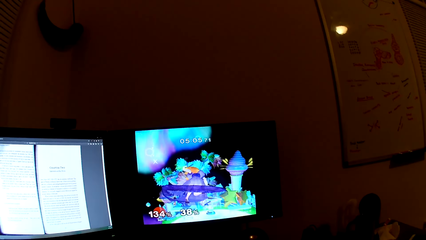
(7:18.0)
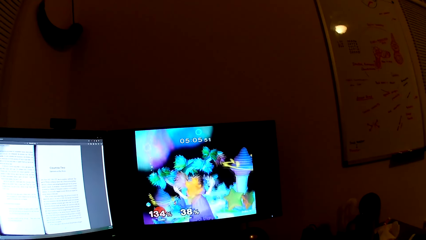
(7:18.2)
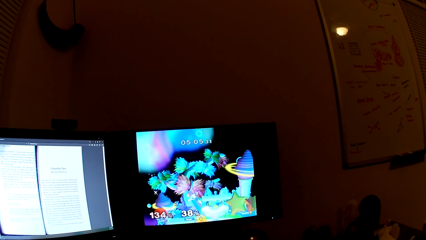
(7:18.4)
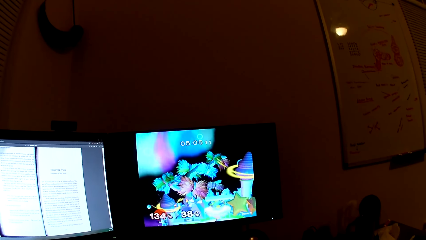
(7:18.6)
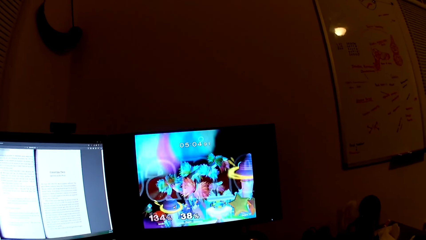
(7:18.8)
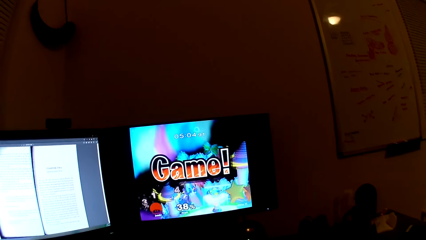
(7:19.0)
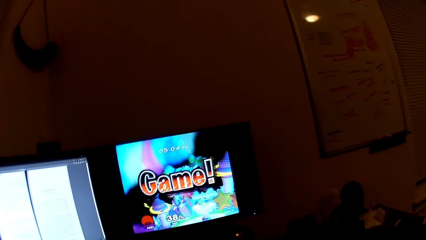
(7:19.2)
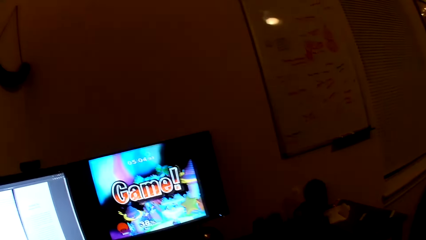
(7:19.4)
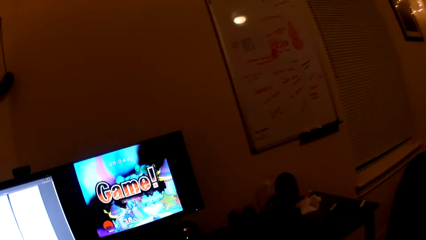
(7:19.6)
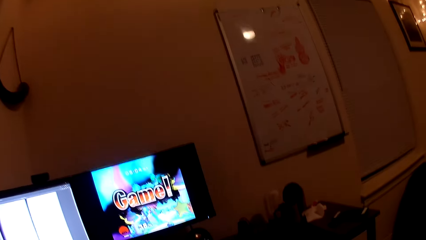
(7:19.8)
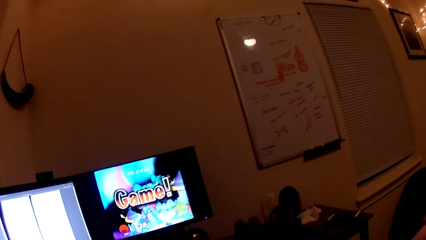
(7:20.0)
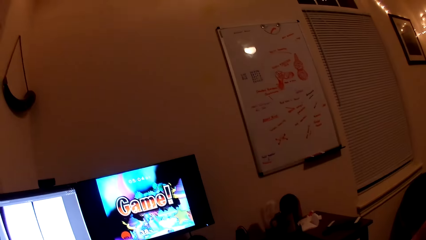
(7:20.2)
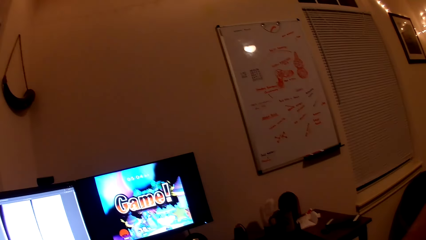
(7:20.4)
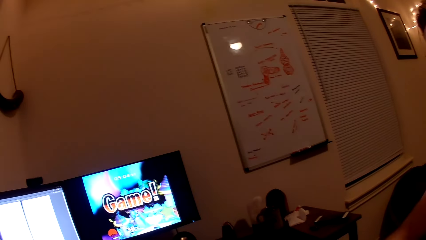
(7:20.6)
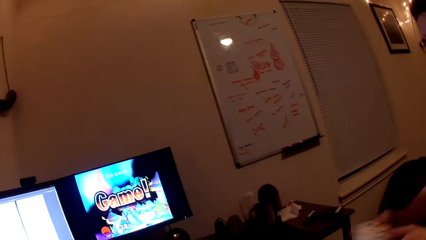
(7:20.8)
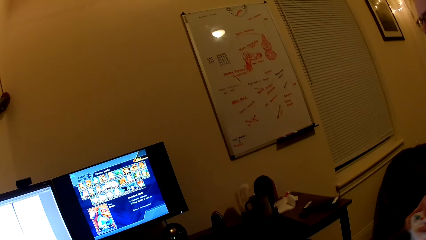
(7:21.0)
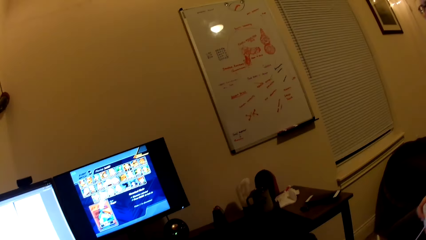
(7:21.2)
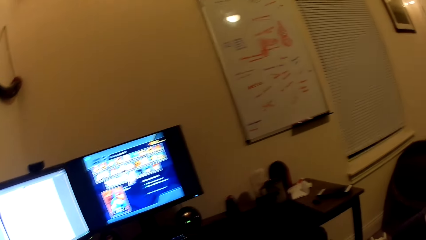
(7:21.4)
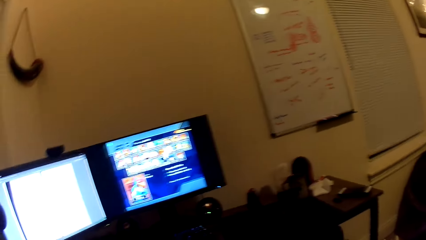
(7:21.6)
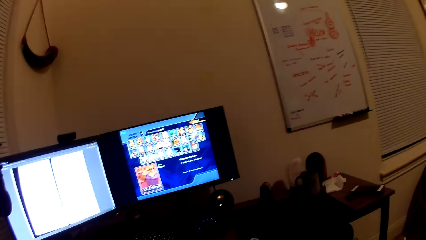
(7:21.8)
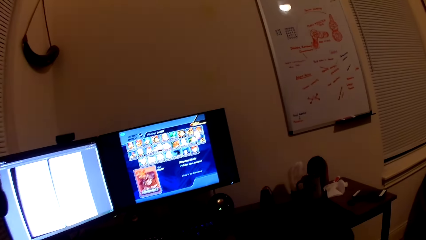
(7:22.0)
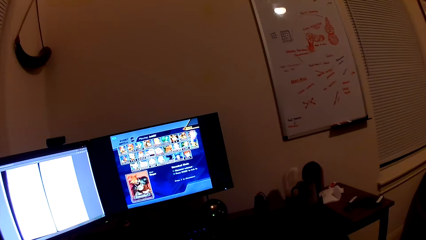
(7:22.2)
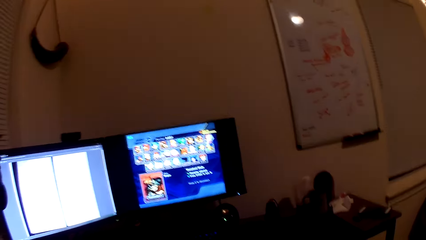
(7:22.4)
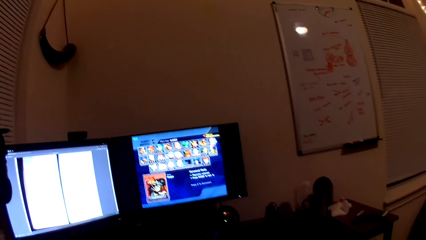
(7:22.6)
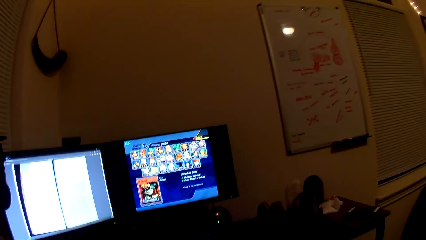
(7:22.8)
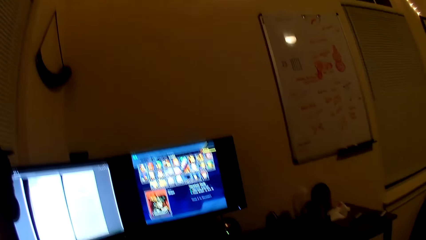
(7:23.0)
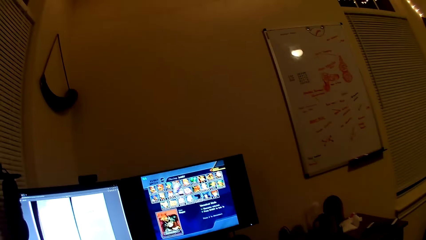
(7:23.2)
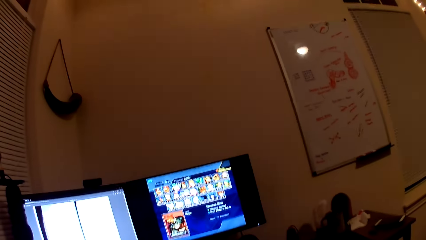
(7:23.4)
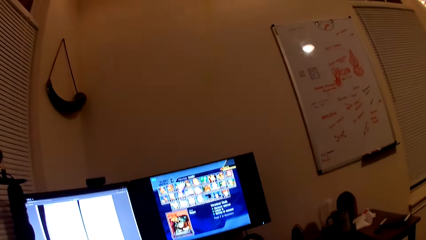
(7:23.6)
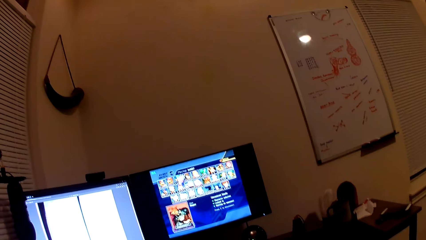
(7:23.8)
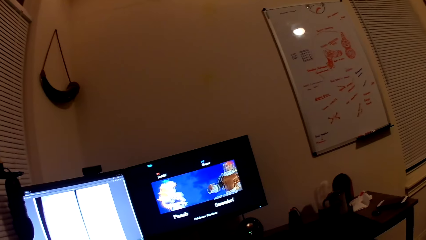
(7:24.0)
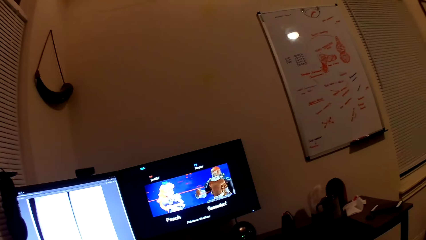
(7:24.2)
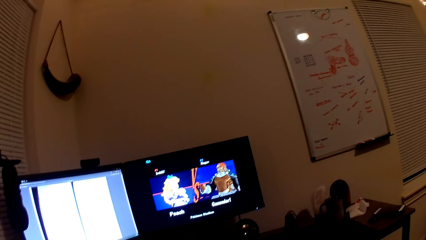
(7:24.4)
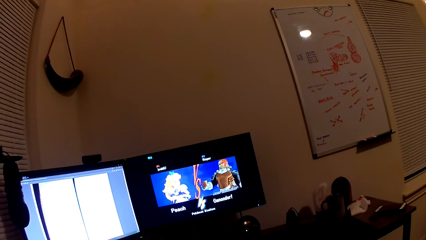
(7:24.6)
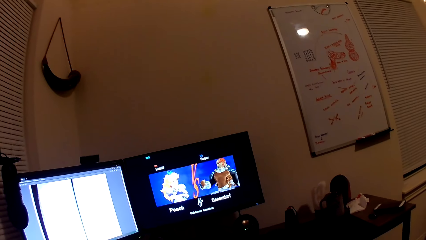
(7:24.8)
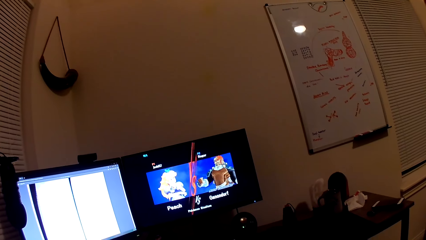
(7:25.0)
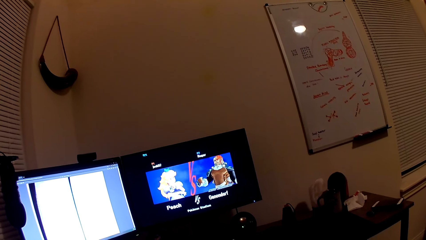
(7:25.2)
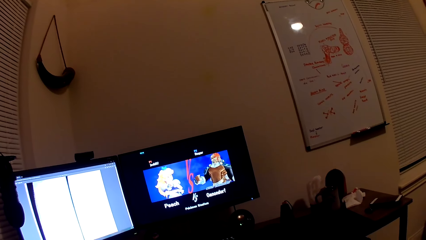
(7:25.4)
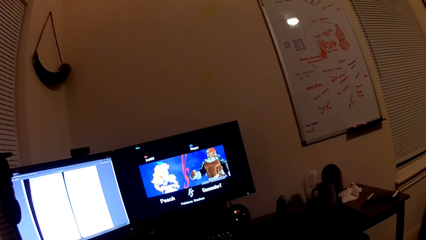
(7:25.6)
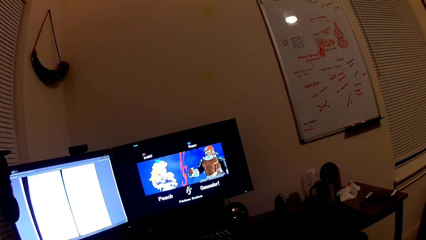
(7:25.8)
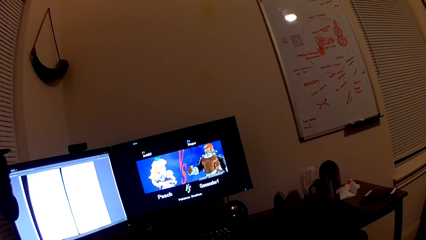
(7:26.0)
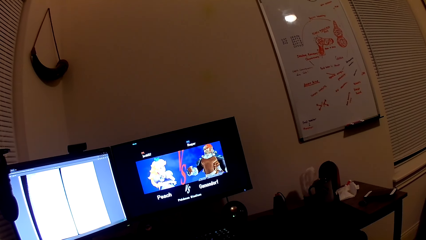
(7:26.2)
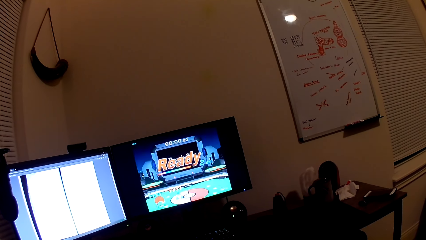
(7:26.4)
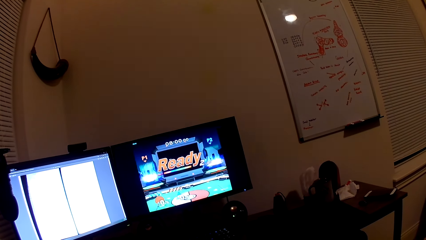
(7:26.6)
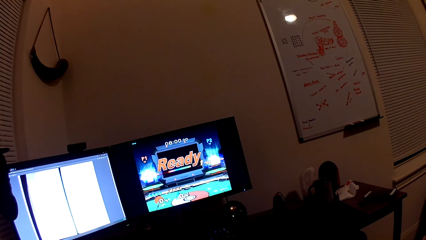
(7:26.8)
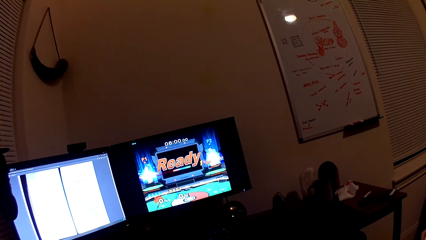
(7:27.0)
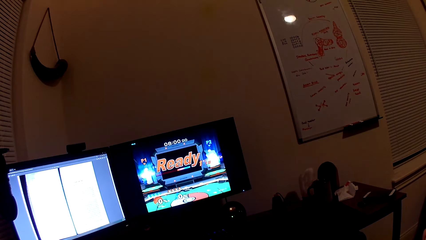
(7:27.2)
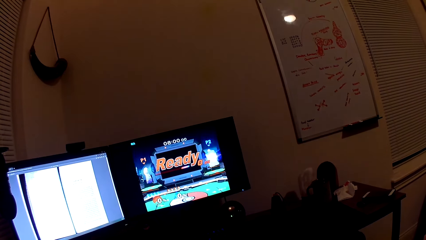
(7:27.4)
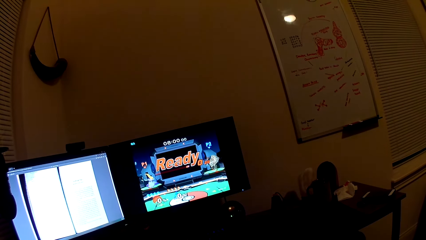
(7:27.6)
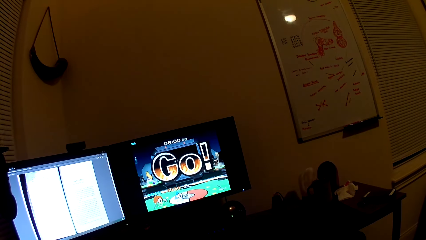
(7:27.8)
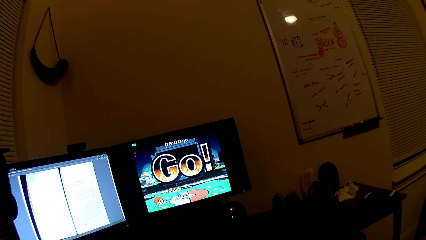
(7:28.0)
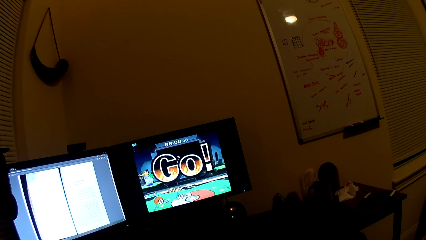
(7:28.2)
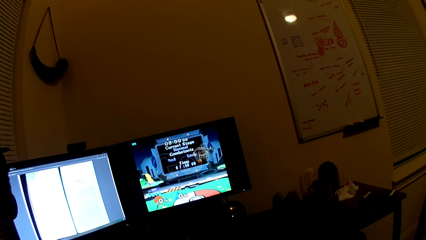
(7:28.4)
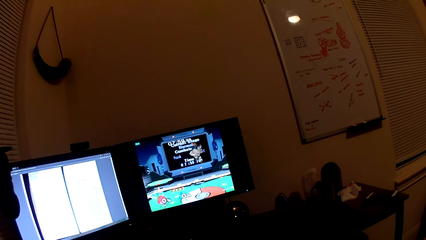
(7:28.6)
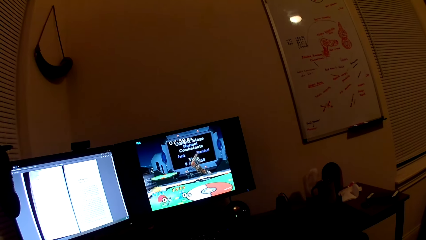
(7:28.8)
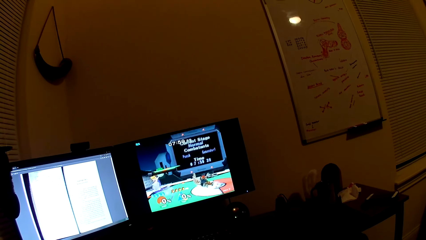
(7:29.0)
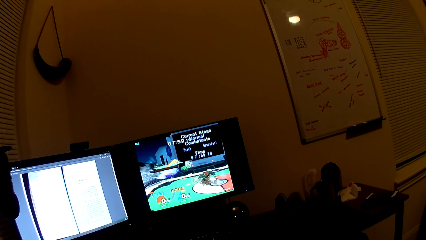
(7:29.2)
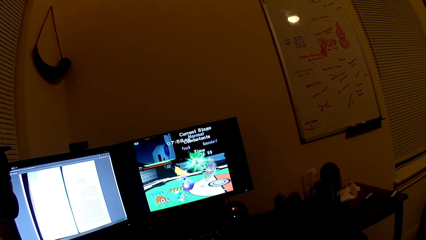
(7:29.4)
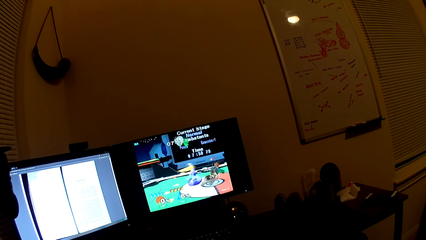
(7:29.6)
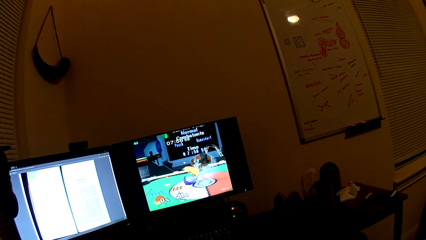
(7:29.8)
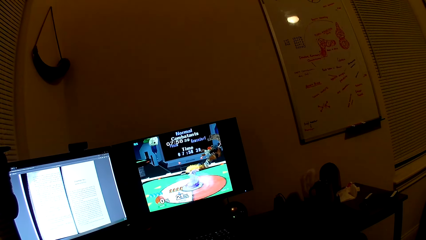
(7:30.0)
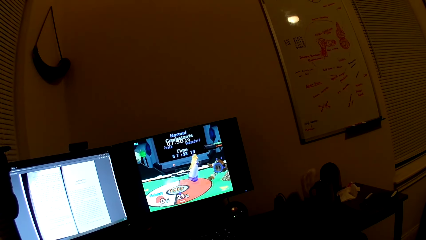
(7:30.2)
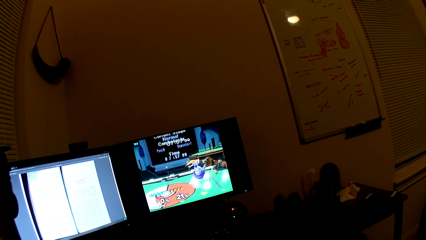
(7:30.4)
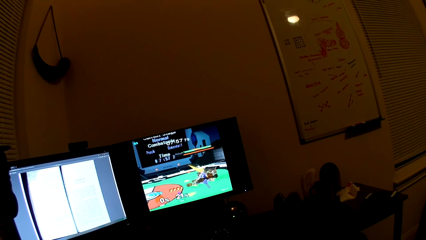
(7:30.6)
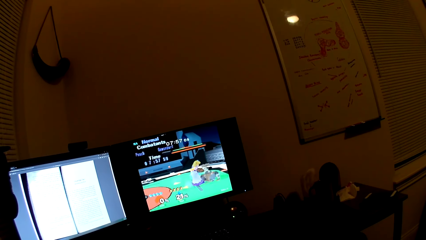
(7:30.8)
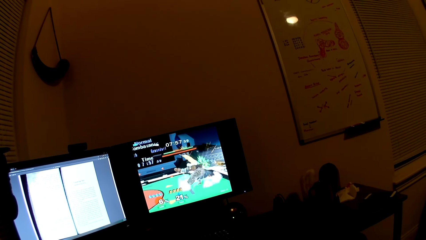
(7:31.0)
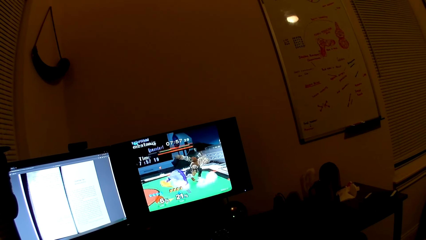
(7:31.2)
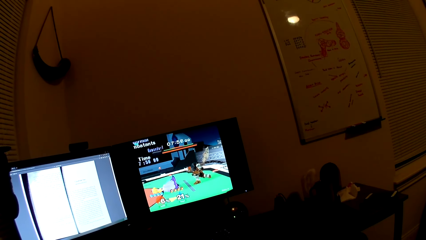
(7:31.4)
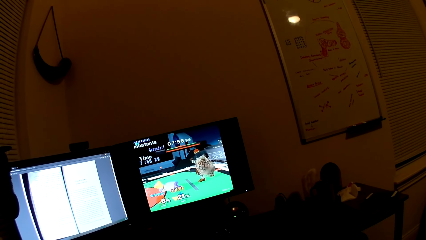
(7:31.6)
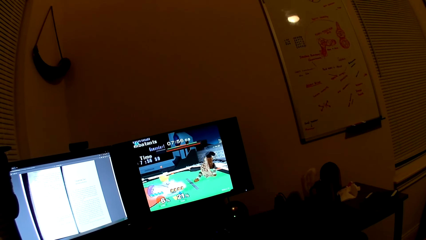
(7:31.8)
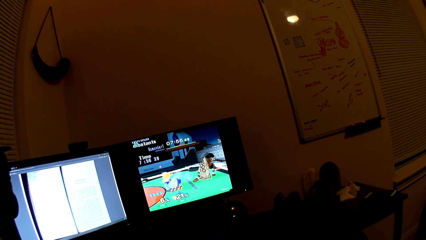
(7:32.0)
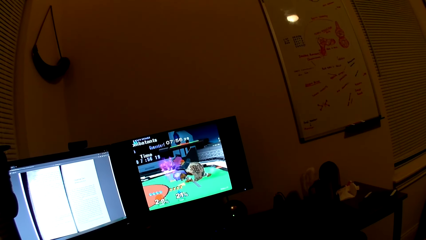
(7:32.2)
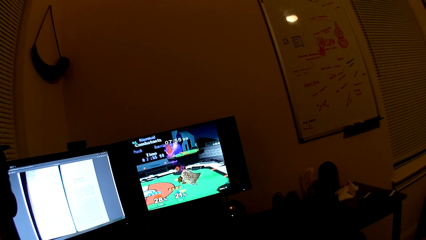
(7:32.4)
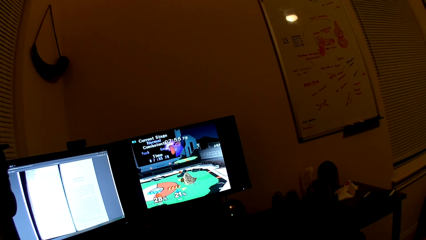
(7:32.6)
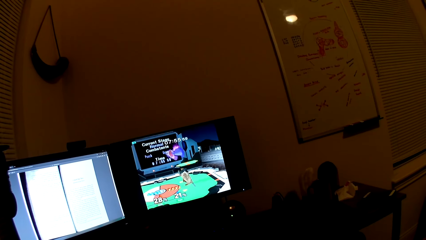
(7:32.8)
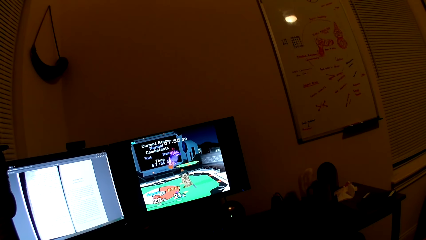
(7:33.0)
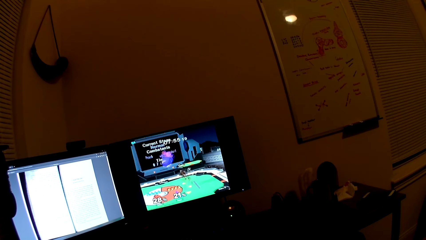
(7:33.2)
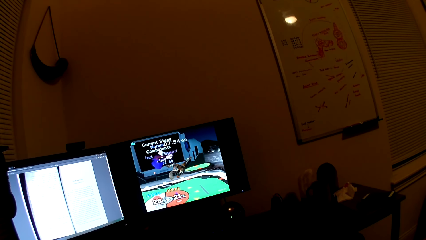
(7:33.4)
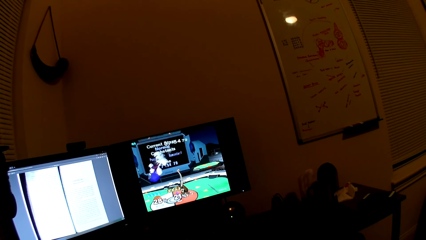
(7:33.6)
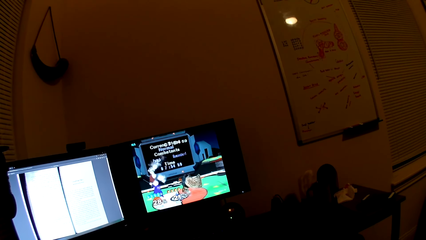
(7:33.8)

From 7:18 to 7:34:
The camera wearer interacts with a man. They pause the computer game. They play the computer games. They play the video game with the man.
